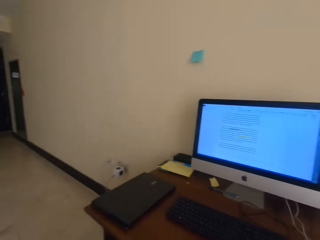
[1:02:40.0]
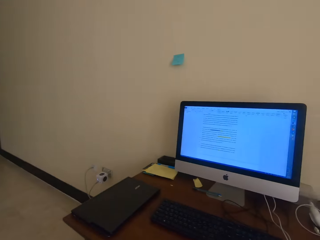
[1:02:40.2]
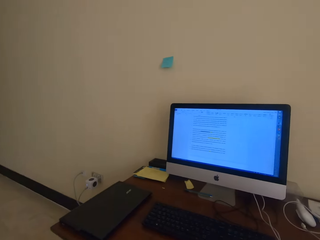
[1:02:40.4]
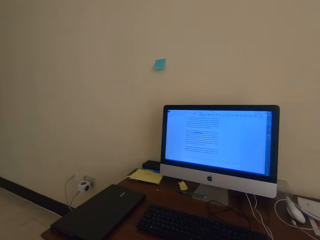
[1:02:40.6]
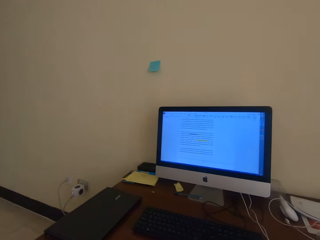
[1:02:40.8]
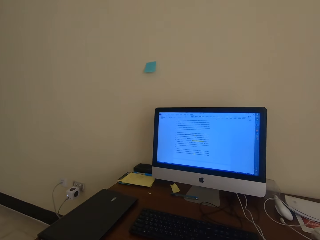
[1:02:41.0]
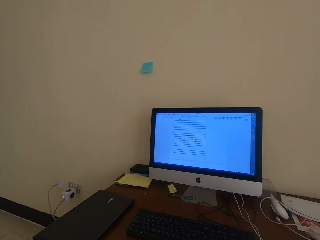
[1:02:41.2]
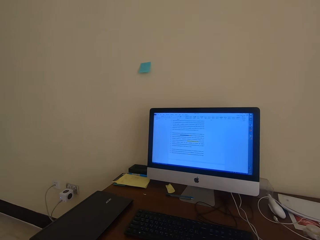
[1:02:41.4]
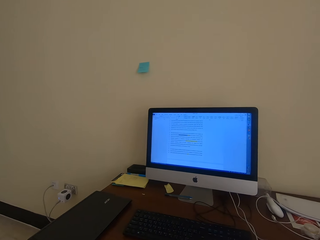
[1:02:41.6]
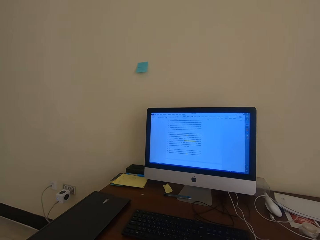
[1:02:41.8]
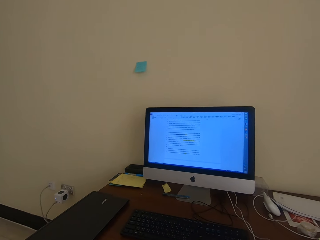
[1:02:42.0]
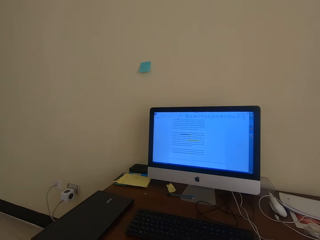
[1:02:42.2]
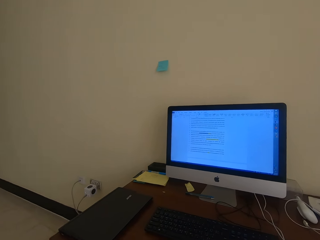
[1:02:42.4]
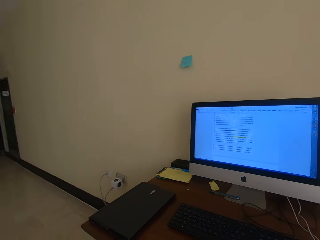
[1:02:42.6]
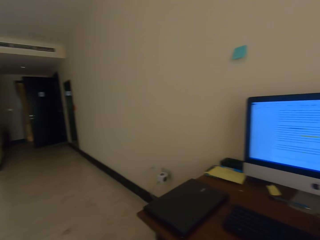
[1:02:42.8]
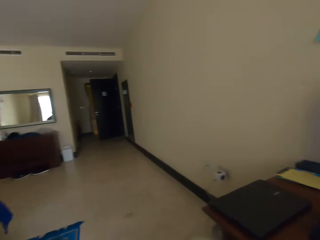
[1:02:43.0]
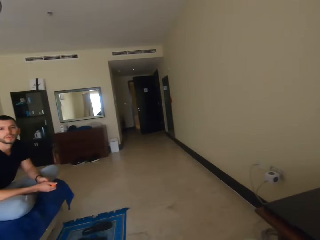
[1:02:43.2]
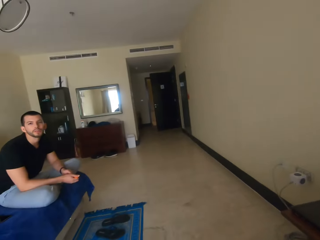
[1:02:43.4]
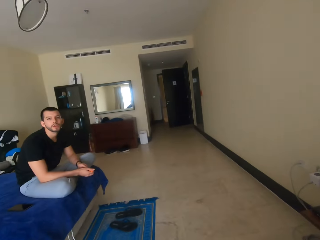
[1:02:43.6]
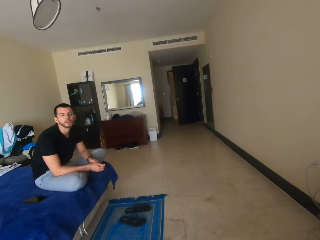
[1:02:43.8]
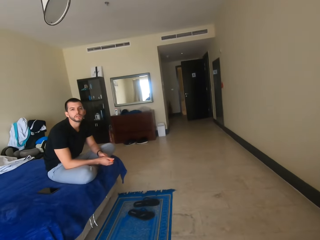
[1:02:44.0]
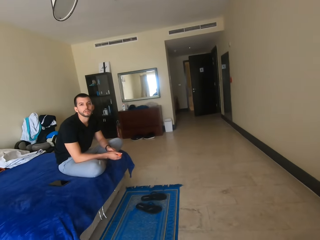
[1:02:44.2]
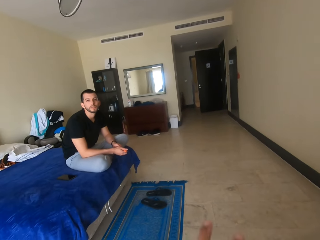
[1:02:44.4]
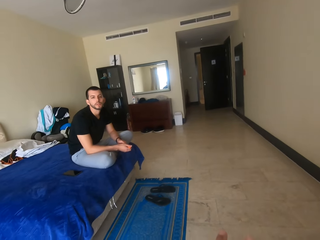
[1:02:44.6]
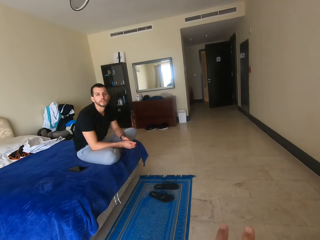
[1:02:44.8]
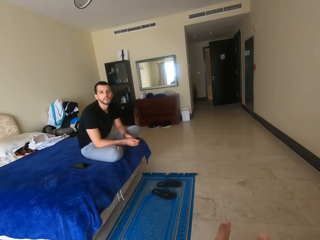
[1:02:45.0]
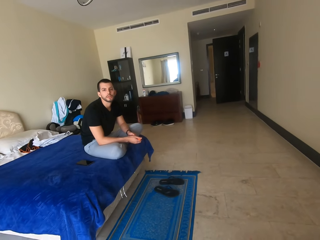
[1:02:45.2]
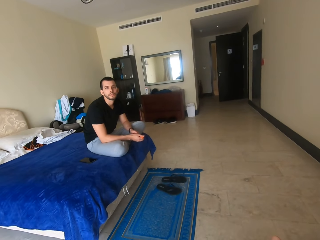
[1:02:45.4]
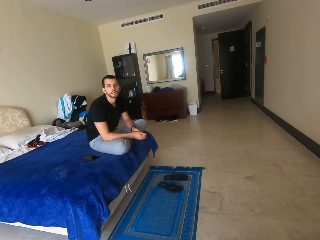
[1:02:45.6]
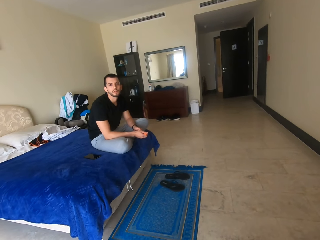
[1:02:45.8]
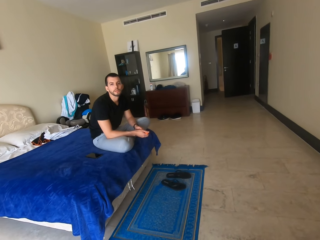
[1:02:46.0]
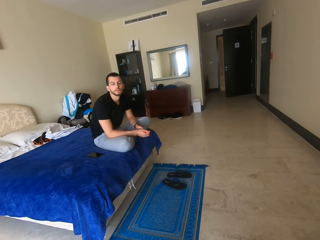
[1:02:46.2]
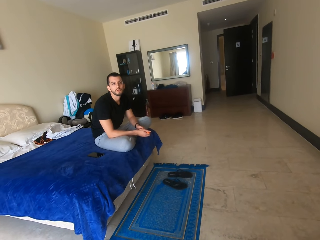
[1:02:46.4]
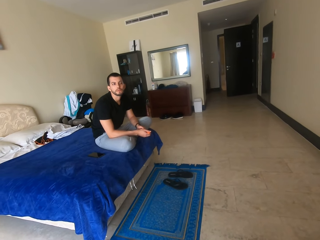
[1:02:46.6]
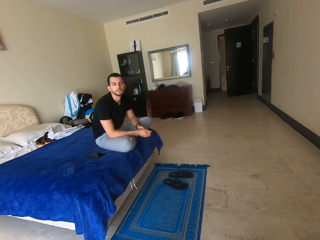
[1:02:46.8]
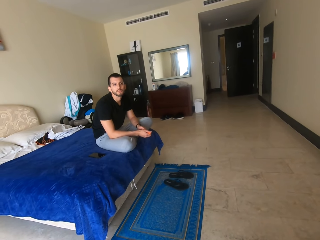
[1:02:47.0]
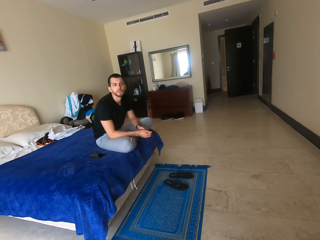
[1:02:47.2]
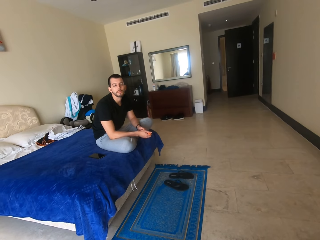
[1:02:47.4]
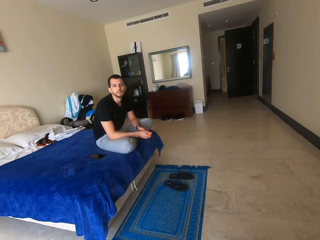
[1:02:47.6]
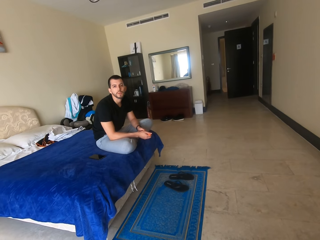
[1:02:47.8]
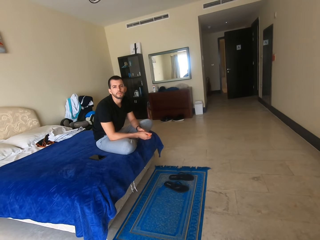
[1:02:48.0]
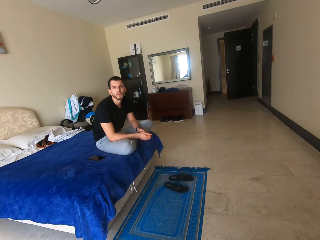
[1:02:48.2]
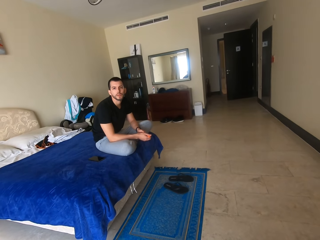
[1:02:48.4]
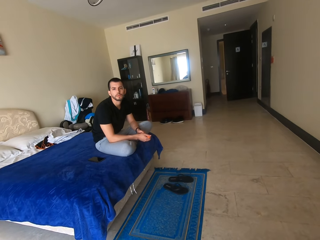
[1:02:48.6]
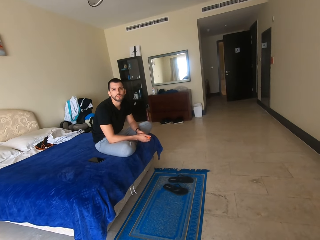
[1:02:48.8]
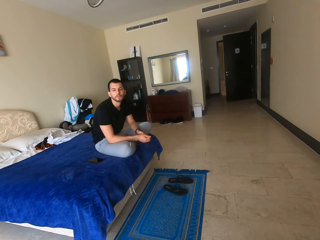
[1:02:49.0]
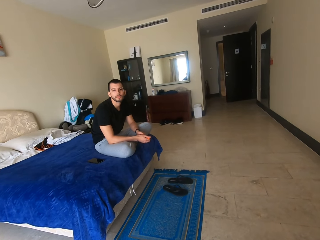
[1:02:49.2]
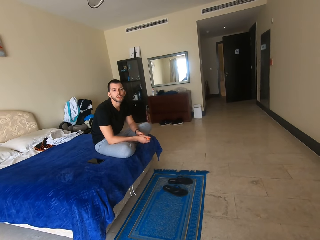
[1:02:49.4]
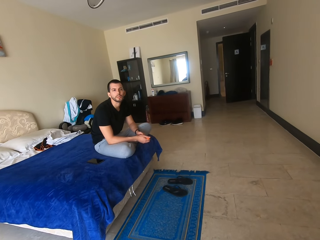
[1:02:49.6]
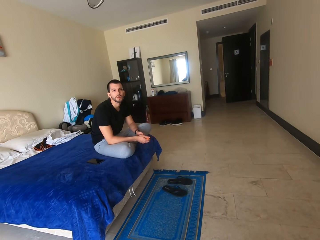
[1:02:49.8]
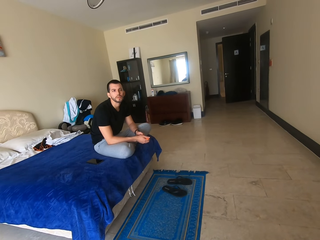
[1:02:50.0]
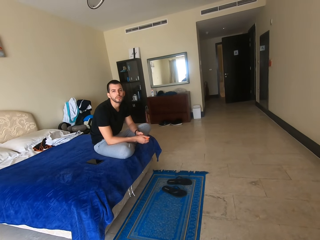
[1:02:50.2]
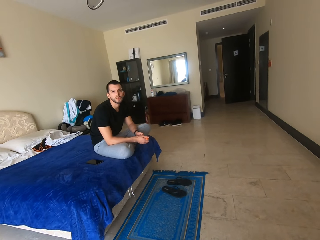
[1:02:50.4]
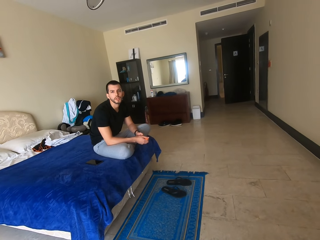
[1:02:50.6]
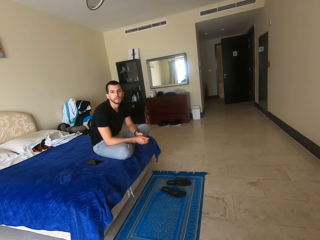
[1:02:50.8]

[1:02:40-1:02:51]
The camera wearer scrolls on the desktop with the mouse. They check the desktop. They talk to a man.

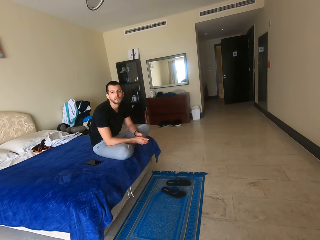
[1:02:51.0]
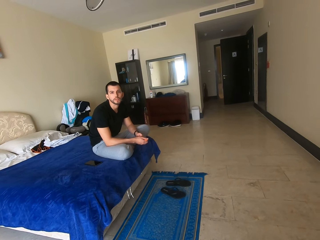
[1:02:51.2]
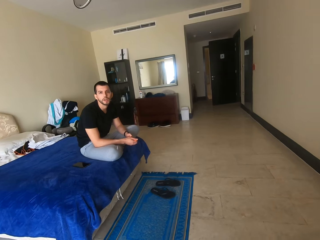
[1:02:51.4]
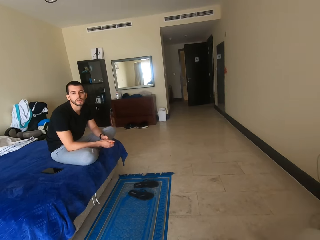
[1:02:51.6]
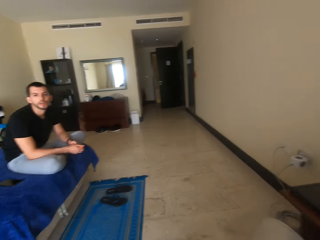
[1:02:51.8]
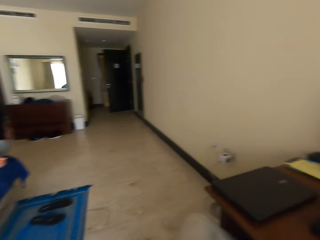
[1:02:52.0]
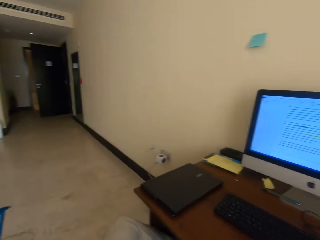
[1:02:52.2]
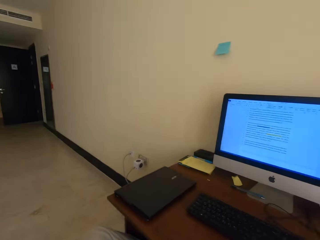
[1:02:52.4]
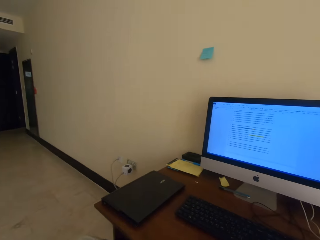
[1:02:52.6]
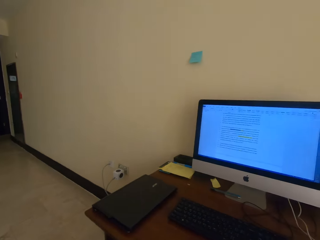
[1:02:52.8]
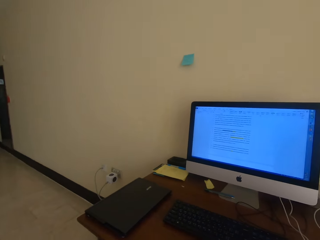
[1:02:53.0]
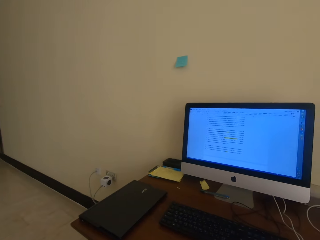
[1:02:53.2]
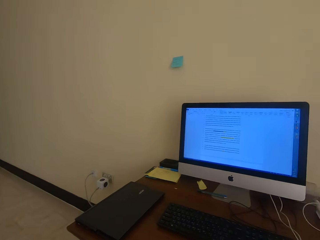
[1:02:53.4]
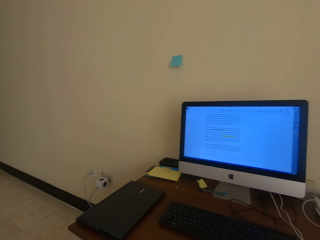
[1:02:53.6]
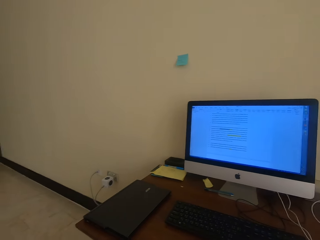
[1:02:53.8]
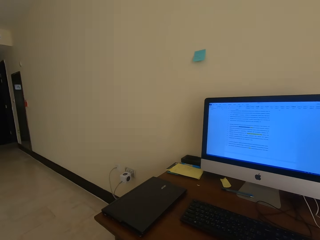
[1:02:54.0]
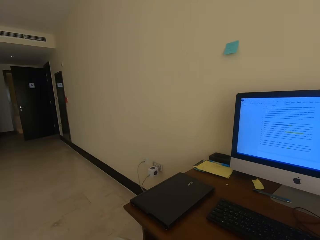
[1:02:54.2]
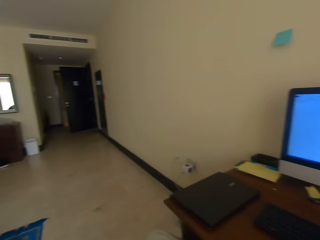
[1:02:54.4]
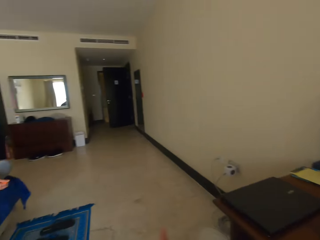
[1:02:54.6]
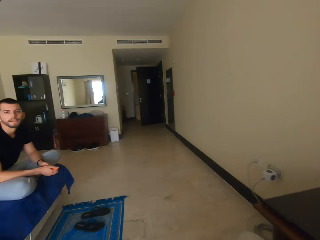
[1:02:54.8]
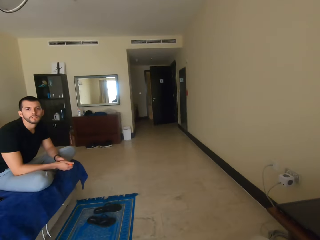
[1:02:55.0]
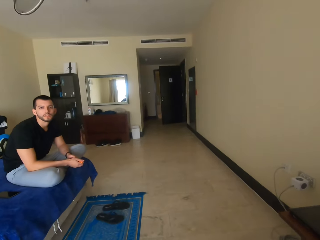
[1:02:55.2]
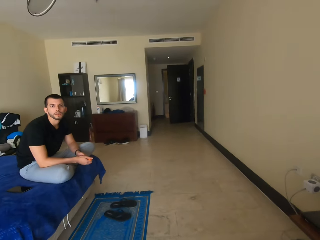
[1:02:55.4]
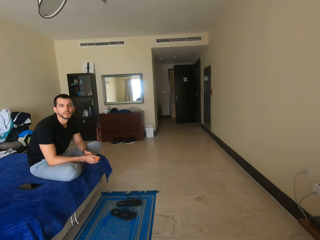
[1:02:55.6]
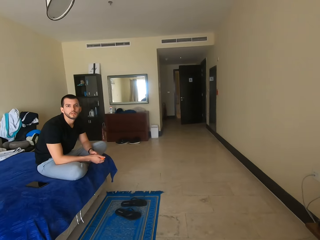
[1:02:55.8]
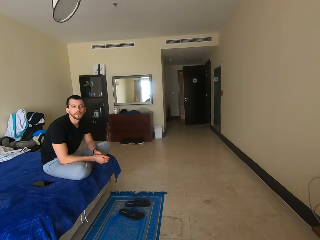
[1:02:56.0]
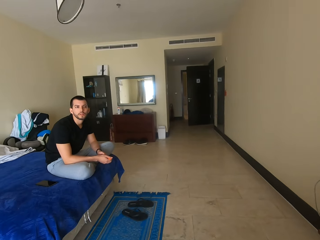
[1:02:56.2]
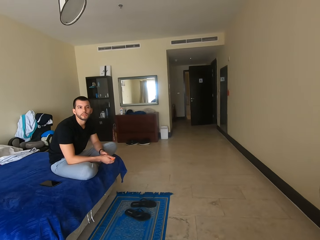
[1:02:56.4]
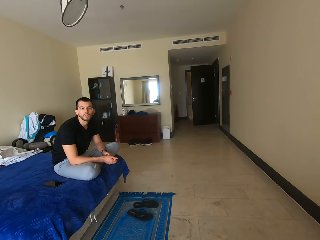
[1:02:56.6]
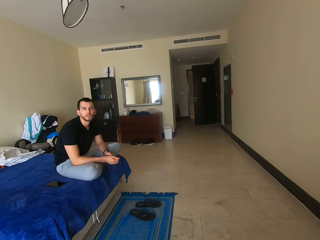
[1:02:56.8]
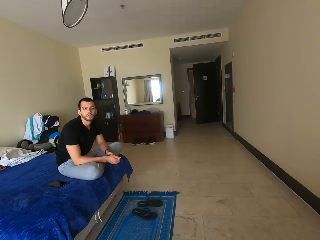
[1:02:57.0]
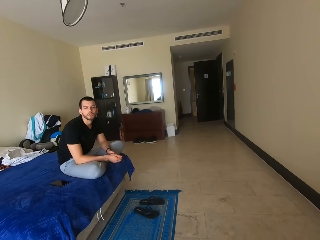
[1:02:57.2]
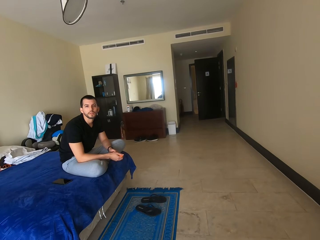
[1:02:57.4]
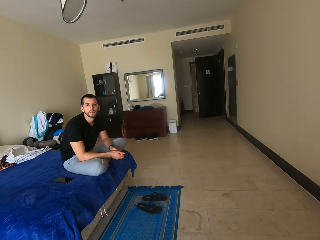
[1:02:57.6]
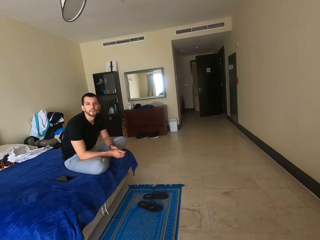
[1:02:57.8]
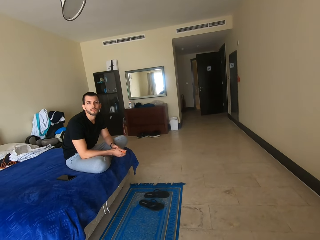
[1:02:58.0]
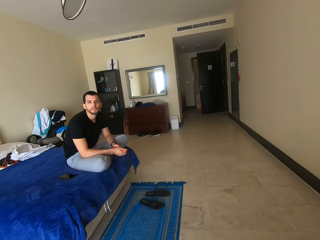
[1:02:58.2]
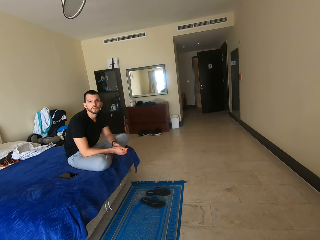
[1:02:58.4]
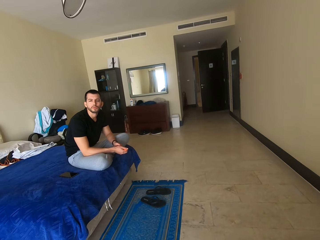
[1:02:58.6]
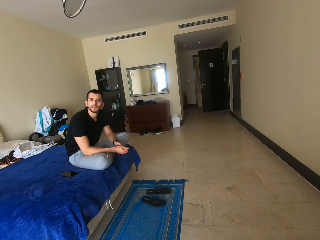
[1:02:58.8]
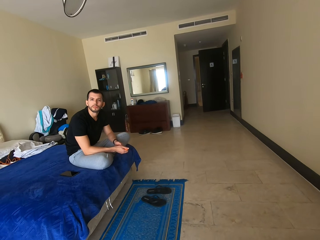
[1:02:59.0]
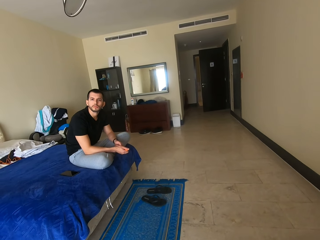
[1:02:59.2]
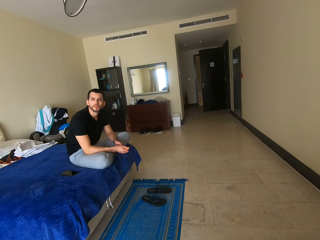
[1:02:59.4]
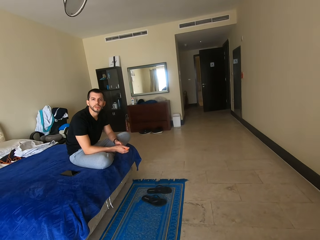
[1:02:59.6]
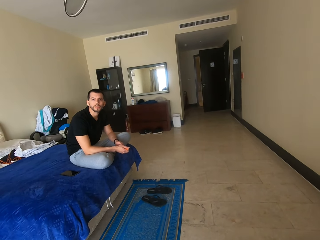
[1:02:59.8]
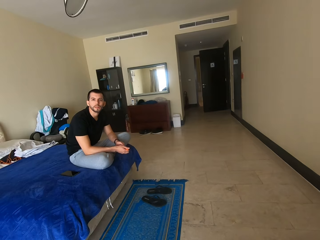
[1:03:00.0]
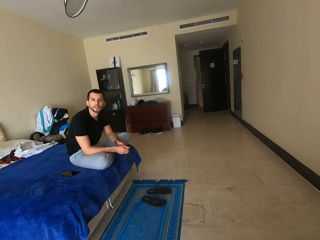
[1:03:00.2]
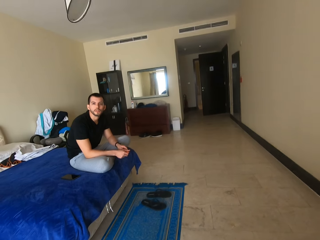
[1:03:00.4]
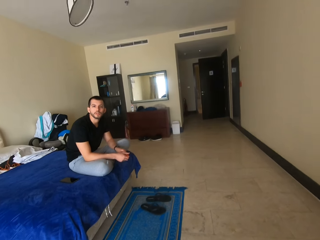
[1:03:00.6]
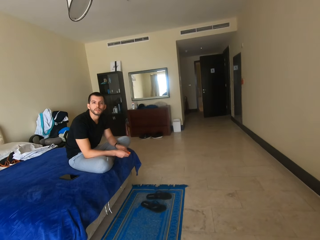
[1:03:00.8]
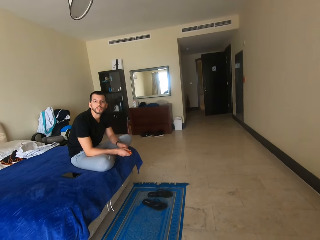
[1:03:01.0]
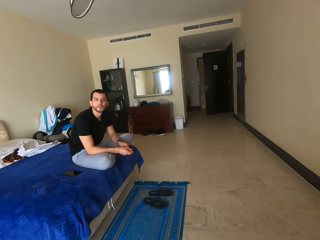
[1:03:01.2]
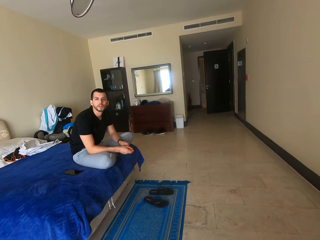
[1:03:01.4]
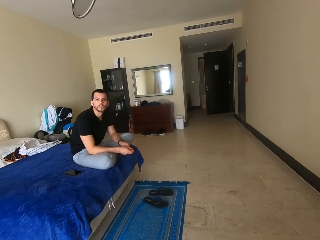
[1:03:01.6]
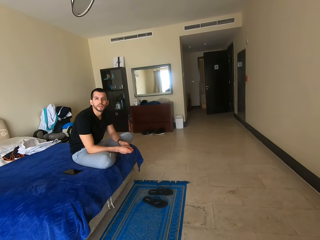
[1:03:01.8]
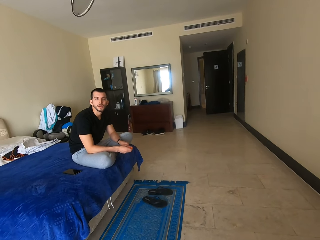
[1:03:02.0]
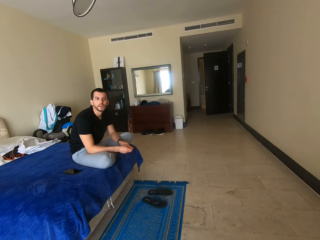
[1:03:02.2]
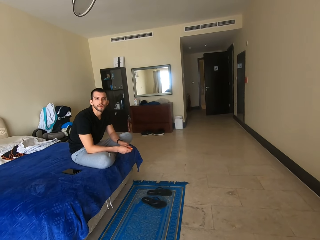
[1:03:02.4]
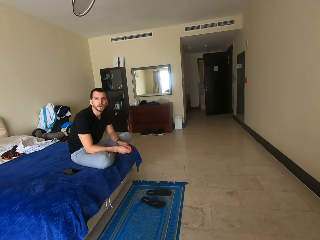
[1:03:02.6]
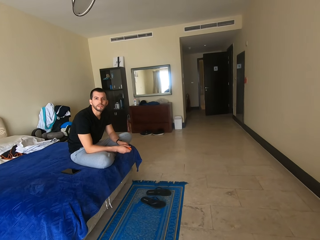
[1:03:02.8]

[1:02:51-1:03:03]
The camera wearer scrolls on the desktop with the mouse. They talk to a man.
